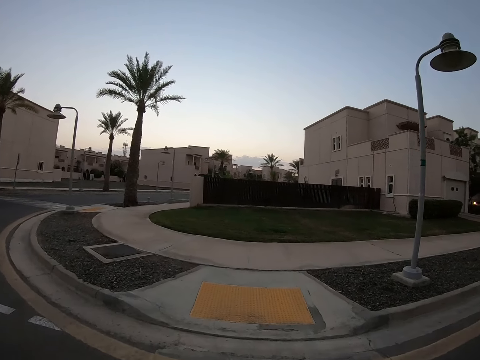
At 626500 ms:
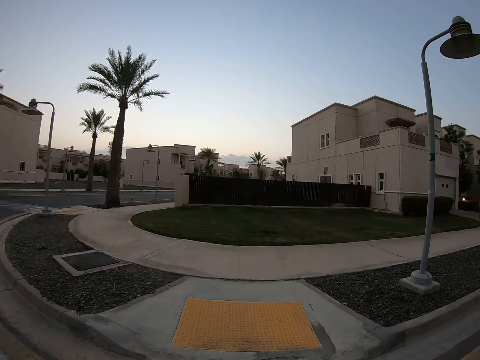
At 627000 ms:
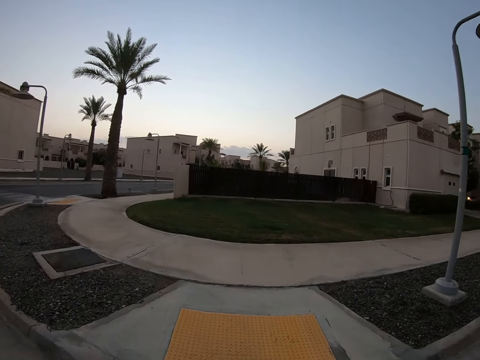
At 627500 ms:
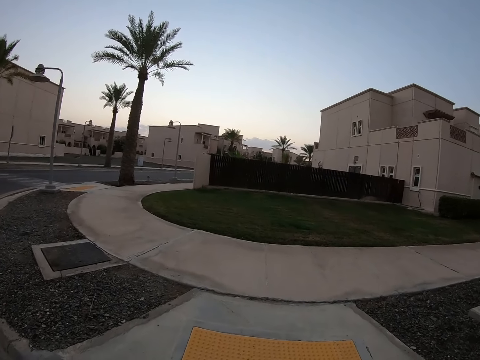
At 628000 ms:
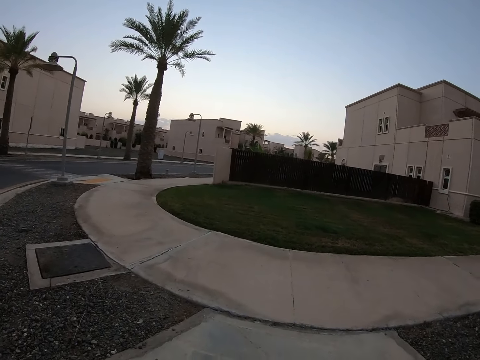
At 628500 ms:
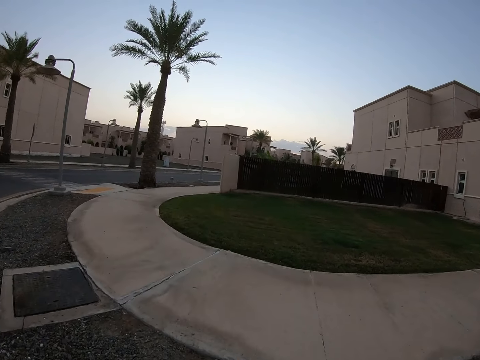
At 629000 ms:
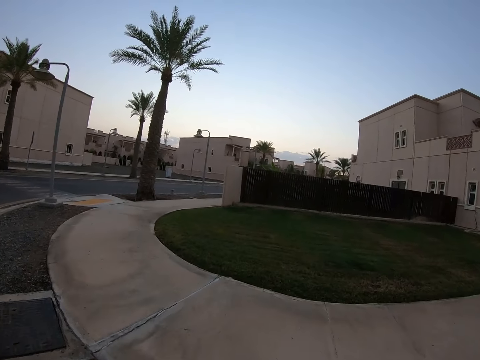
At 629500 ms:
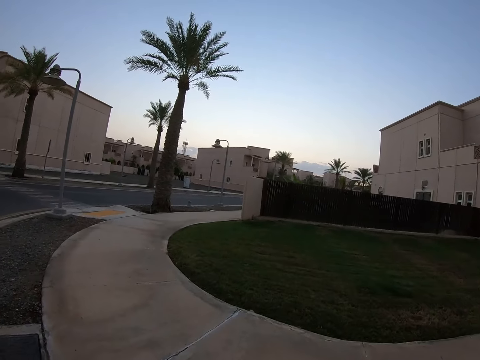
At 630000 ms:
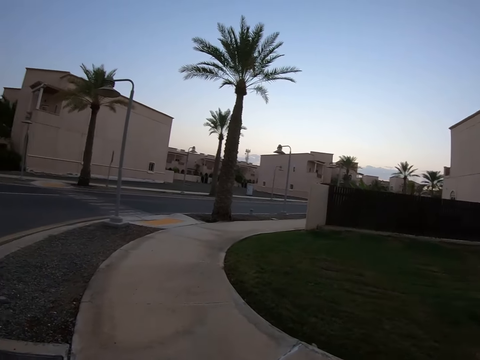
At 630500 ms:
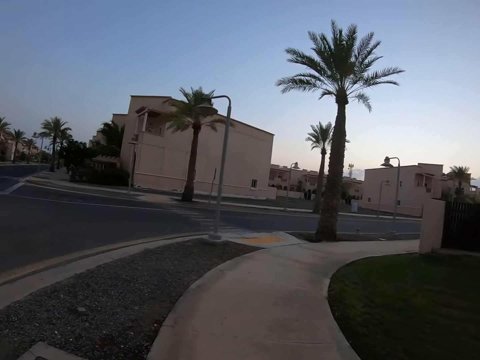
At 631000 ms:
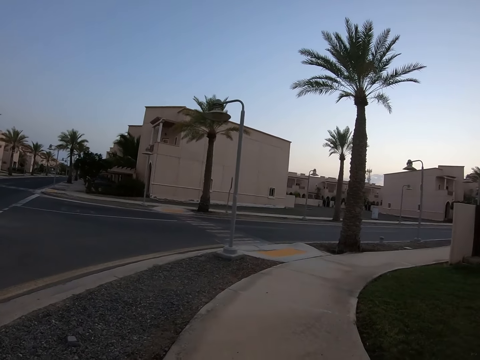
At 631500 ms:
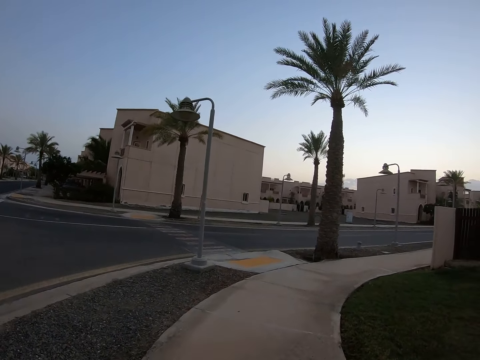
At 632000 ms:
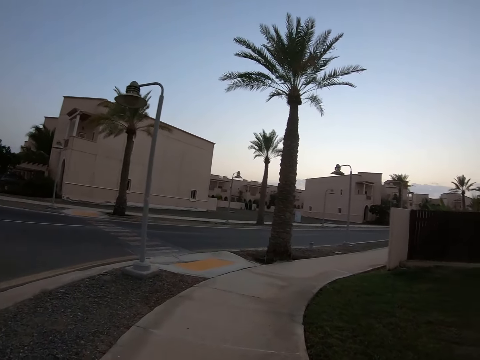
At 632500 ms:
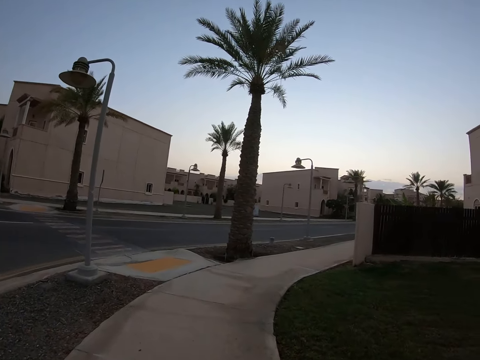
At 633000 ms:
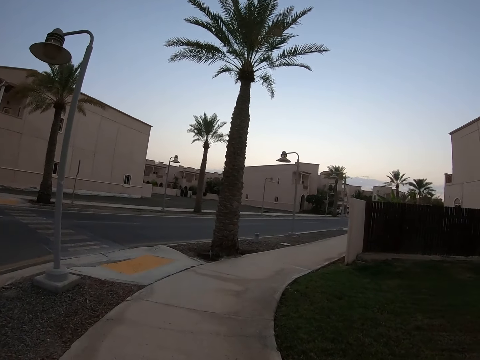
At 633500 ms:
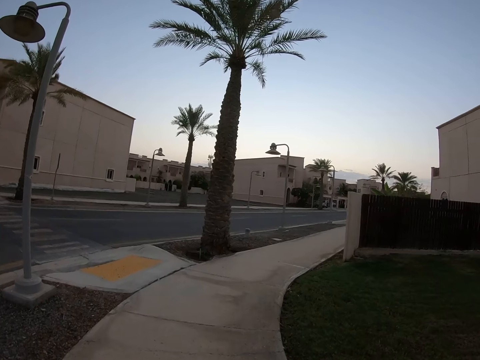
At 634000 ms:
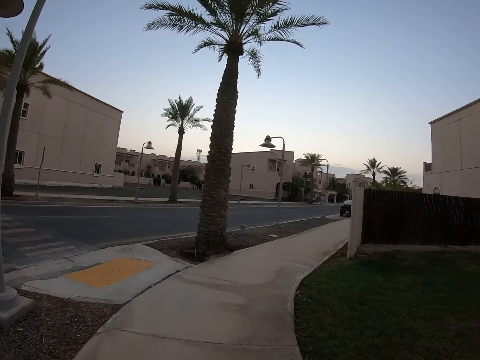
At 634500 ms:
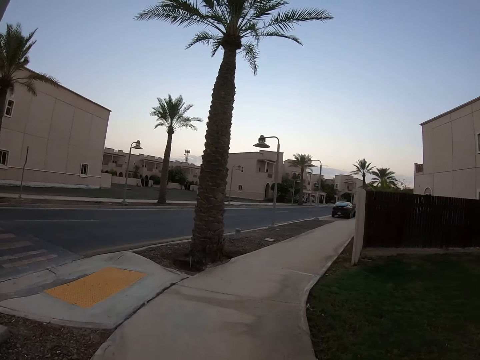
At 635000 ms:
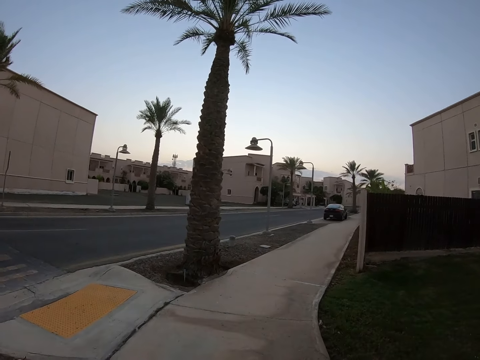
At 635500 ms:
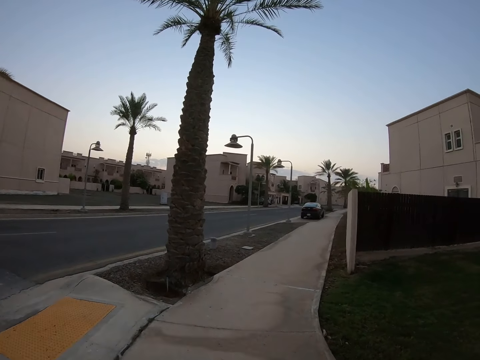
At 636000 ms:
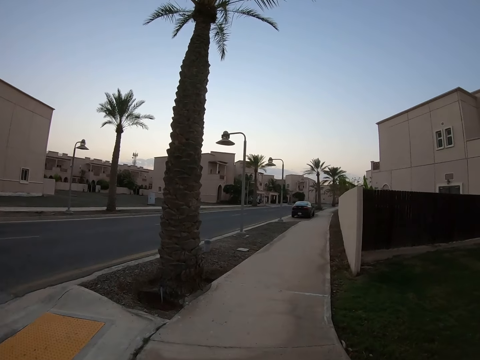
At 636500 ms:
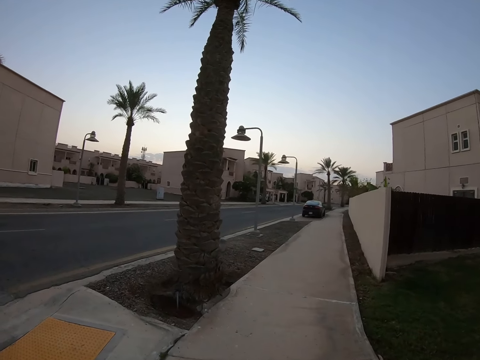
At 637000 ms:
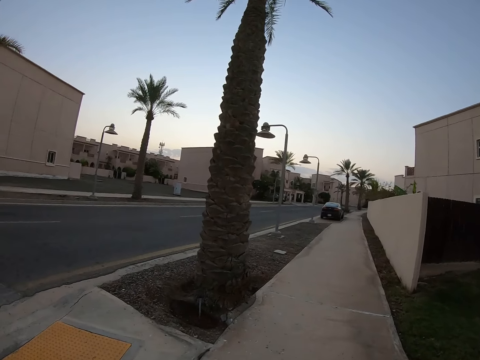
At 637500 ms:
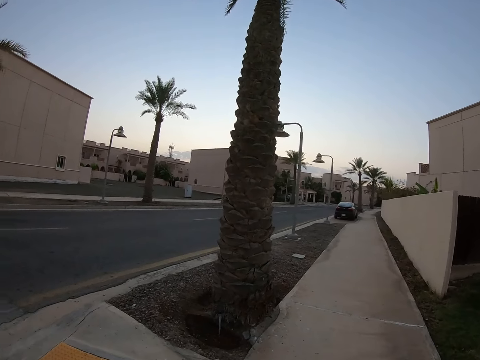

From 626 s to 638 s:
The camera wearer crosses the road. They look around the road. They walk on the road.

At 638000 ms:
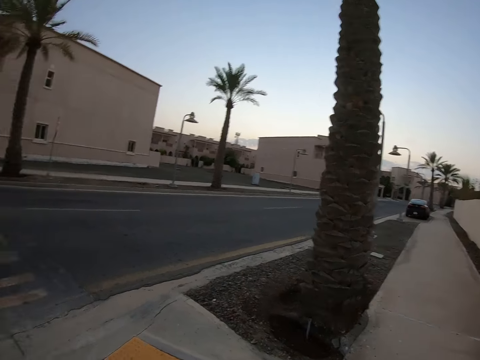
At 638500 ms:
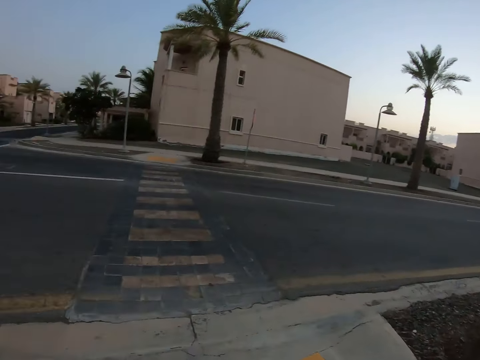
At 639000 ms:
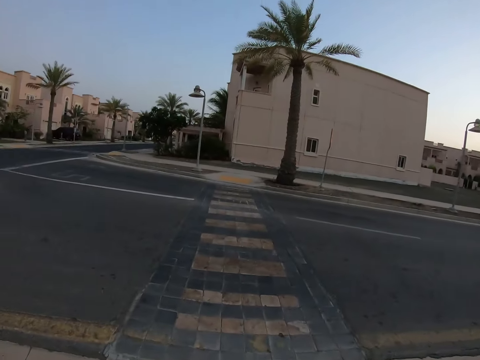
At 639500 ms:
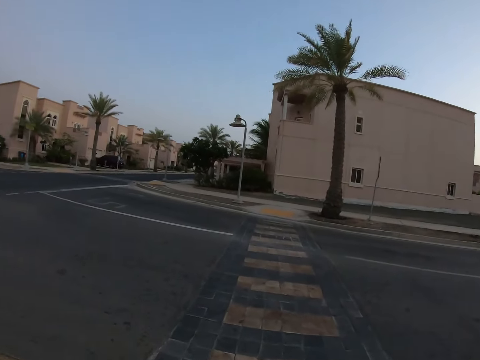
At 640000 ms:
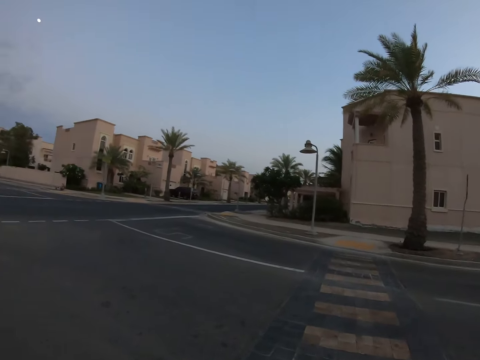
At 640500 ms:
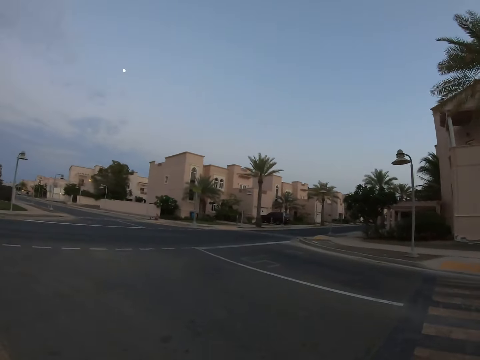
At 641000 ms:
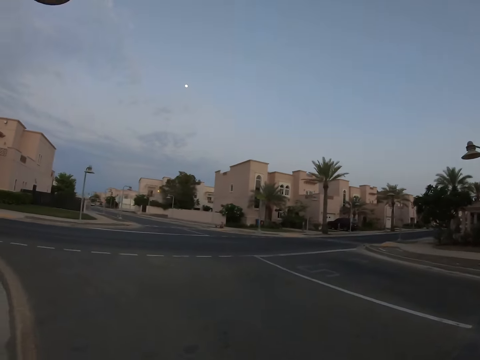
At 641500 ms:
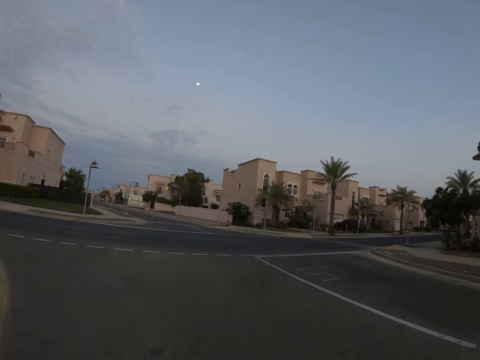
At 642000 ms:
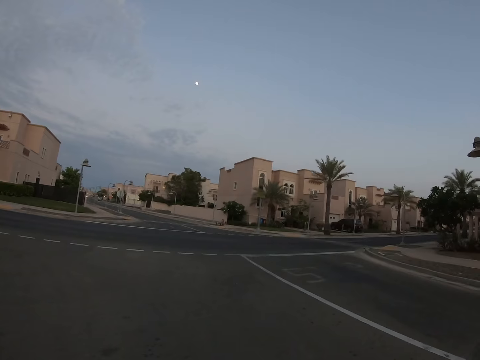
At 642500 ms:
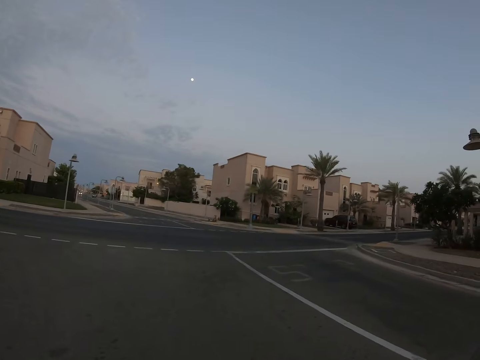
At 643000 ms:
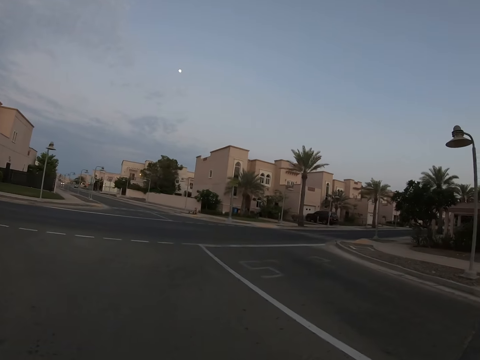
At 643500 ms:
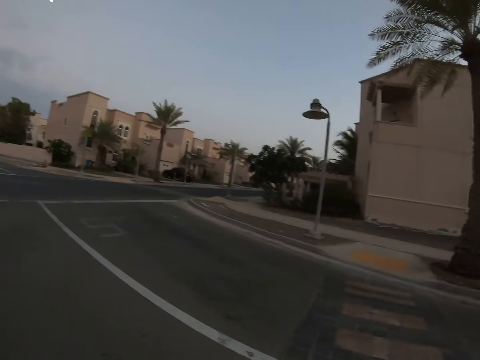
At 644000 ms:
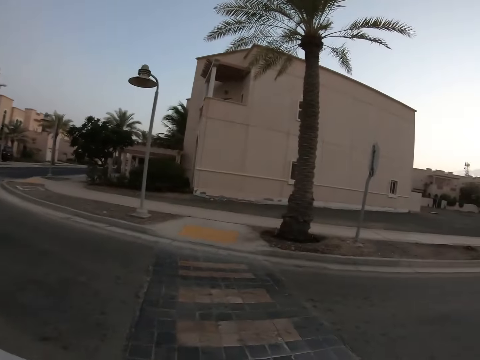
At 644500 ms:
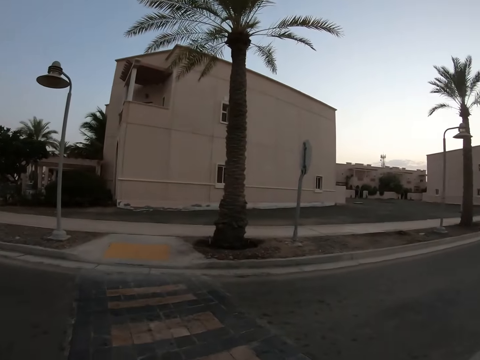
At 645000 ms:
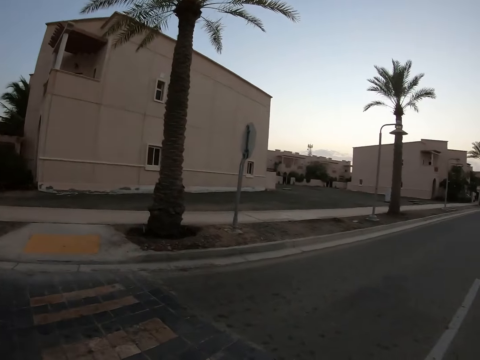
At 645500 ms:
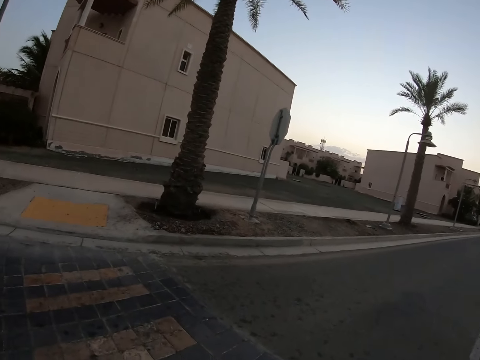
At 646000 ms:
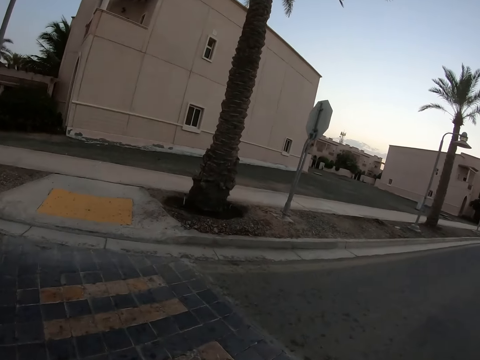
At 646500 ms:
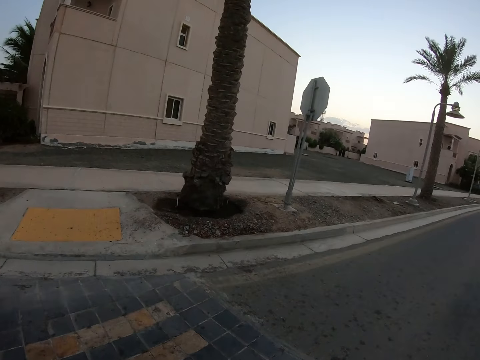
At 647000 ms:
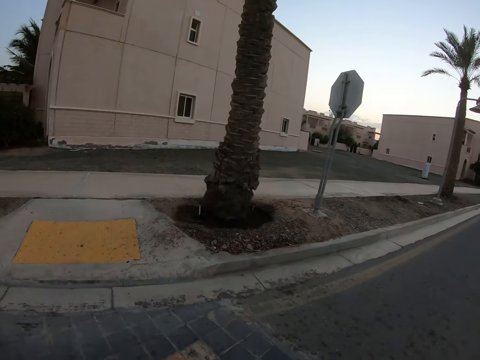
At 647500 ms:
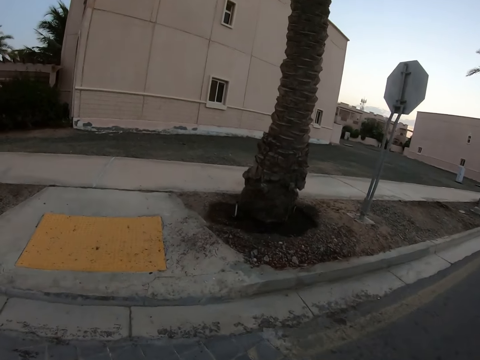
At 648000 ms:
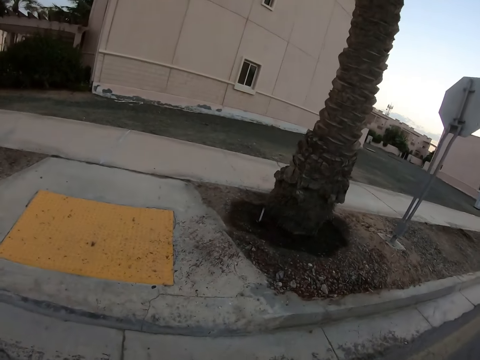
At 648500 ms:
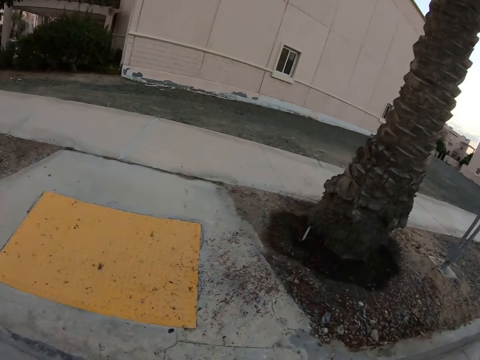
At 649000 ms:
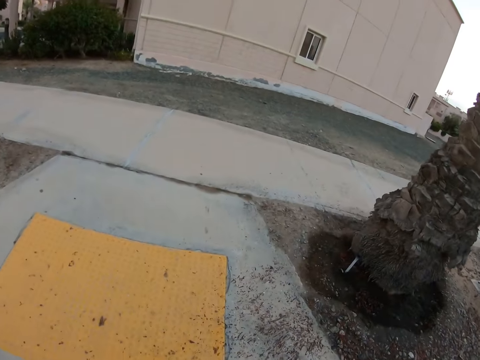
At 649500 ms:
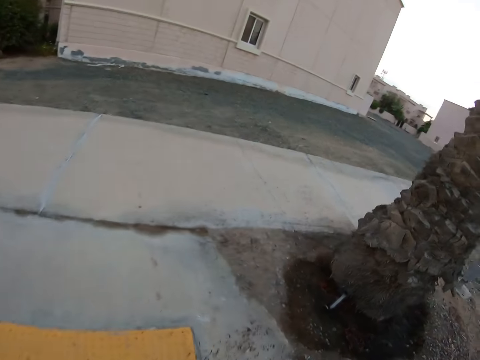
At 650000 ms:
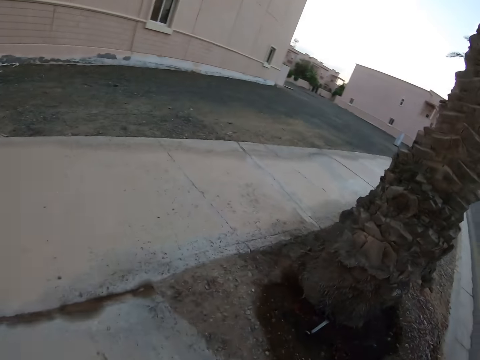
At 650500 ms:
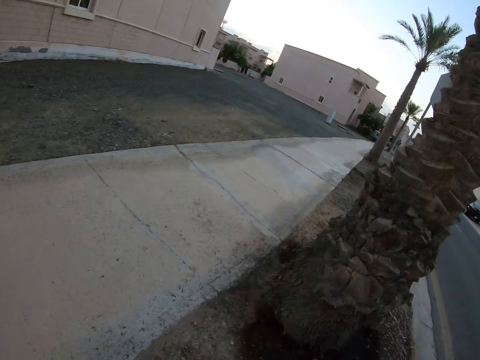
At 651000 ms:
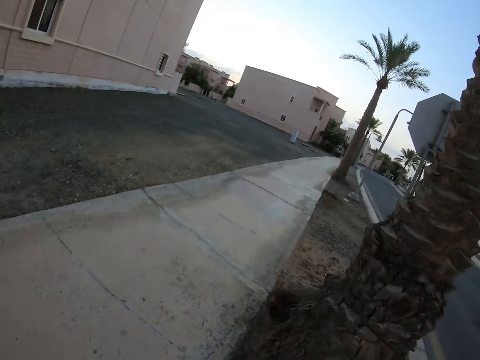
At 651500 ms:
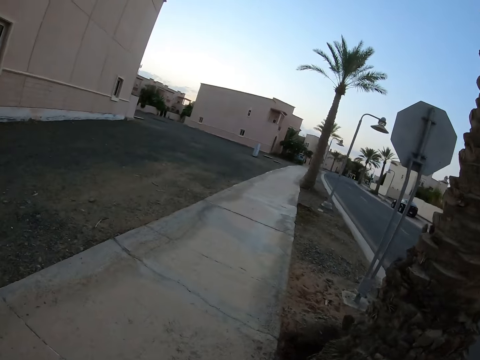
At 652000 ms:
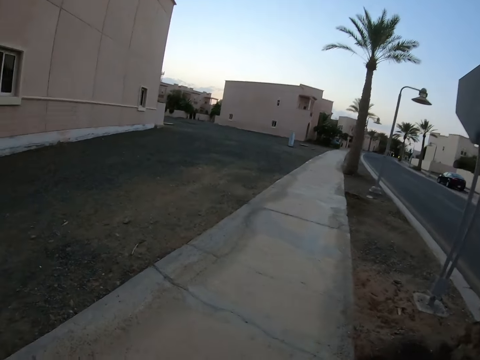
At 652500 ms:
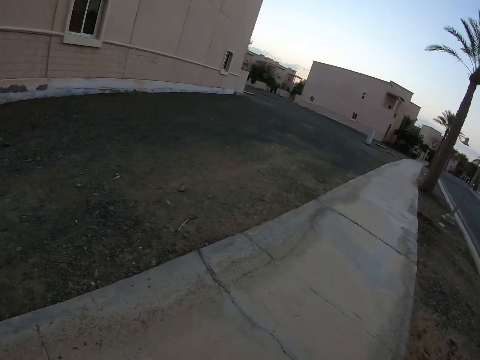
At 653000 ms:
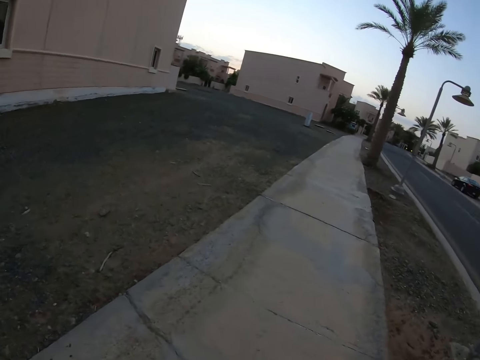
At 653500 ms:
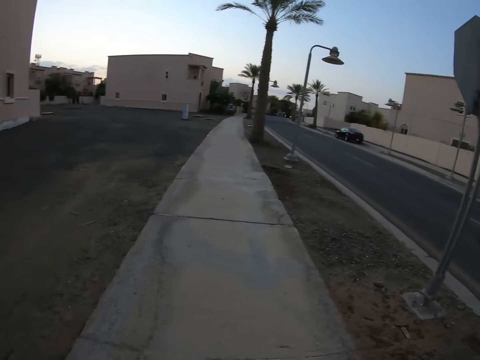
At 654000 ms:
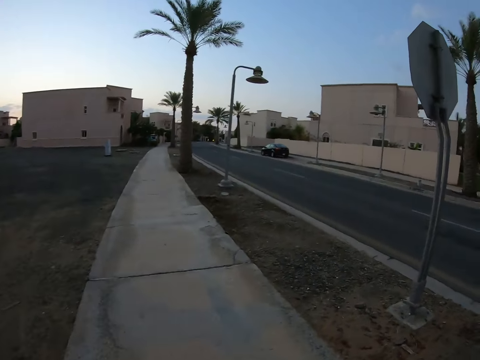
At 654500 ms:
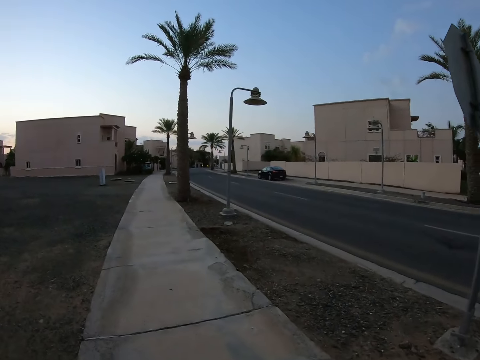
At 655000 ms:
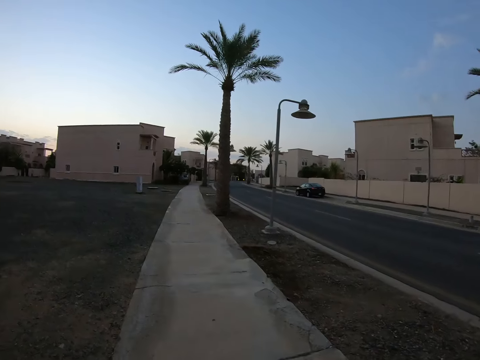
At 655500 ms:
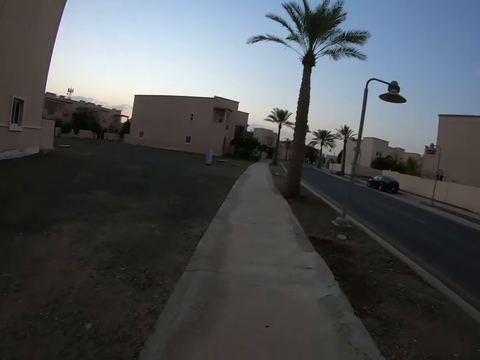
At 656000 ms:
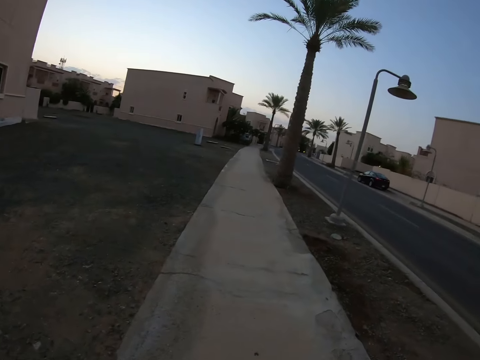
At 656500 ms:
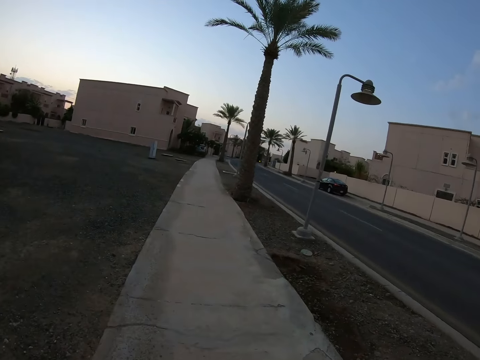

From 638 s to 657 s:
The camera wearer looks around the road. They walk on the road.
